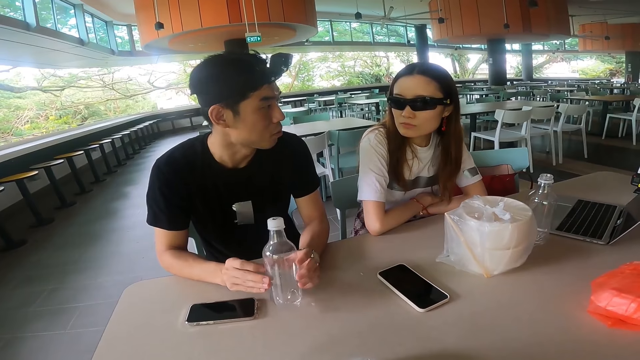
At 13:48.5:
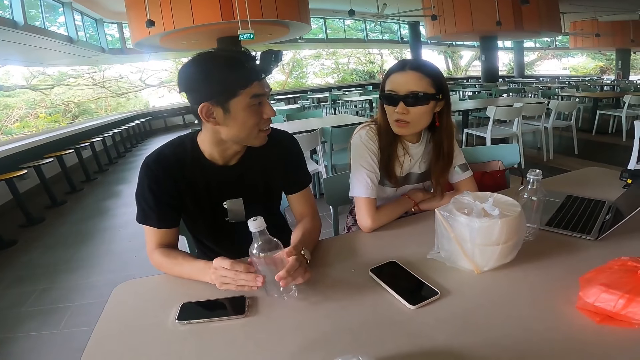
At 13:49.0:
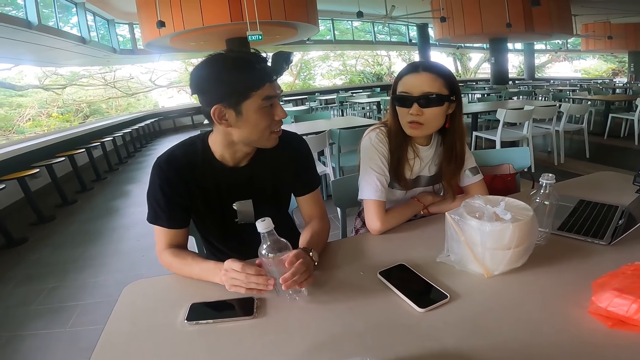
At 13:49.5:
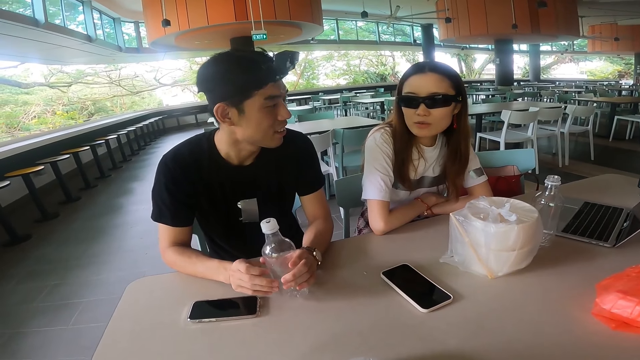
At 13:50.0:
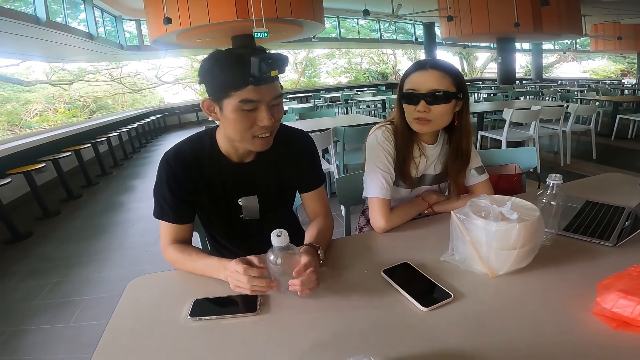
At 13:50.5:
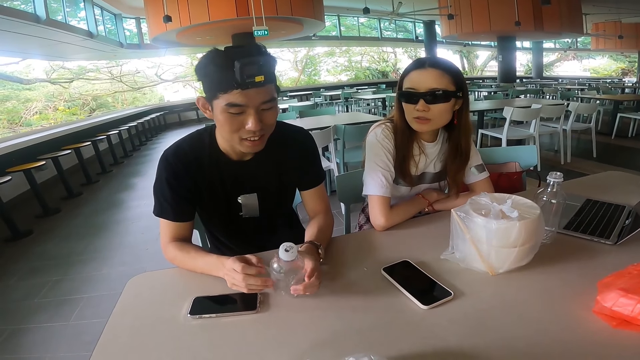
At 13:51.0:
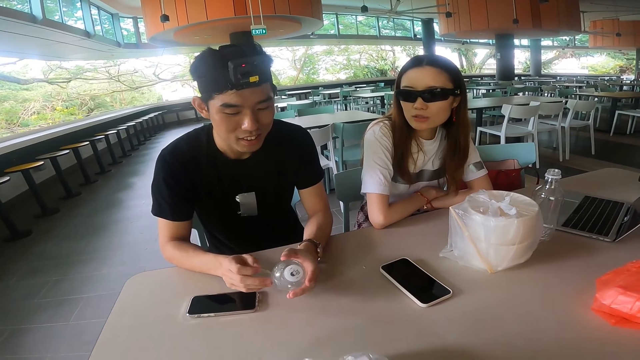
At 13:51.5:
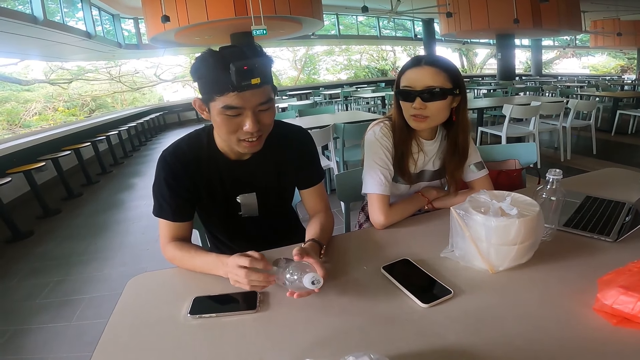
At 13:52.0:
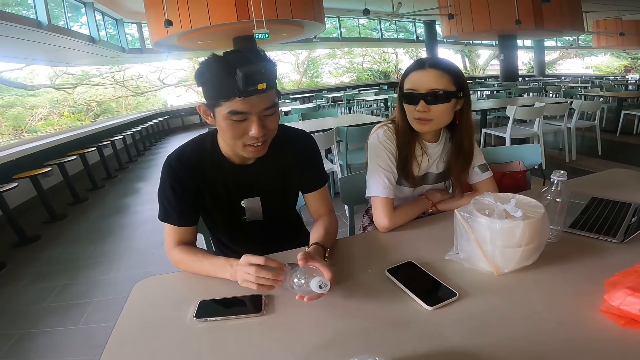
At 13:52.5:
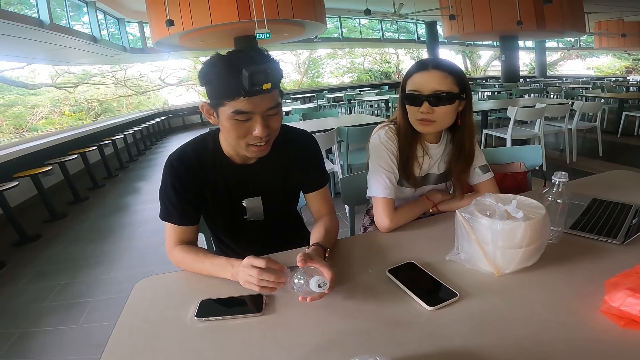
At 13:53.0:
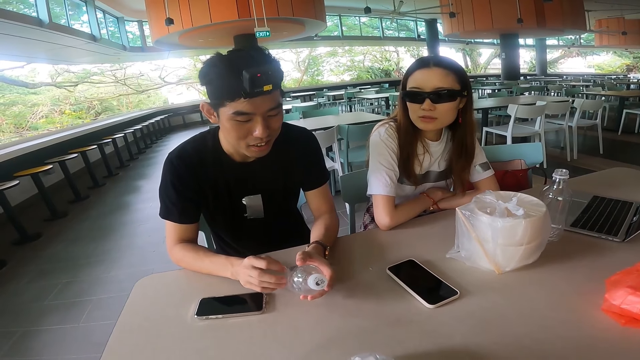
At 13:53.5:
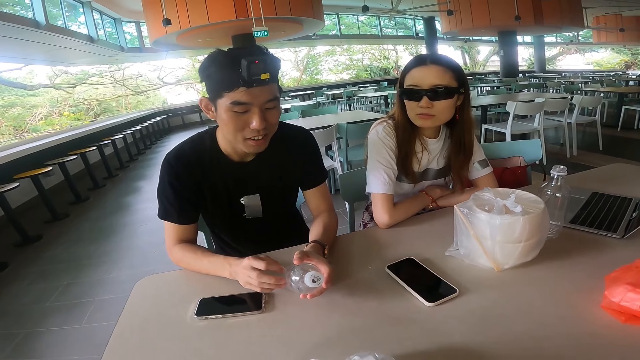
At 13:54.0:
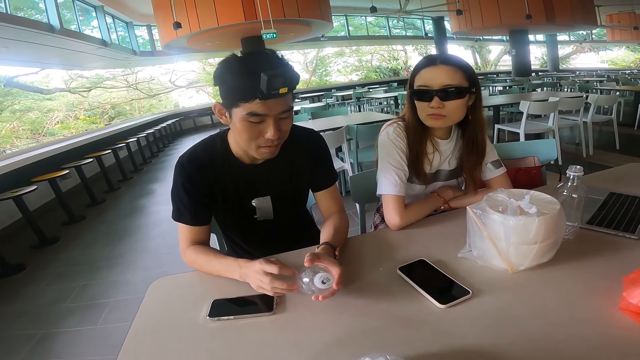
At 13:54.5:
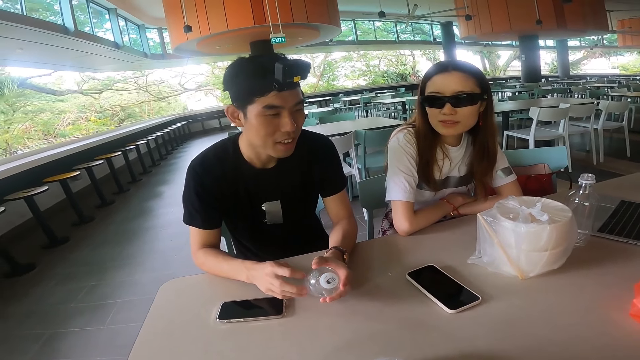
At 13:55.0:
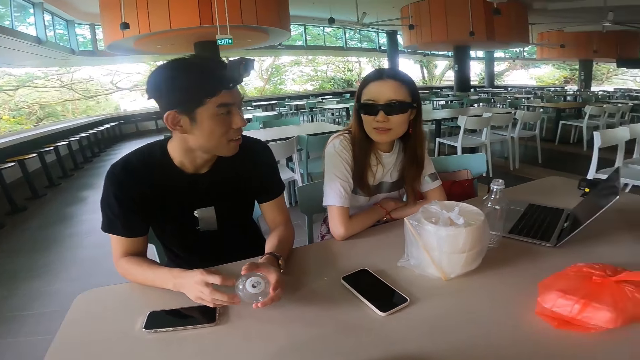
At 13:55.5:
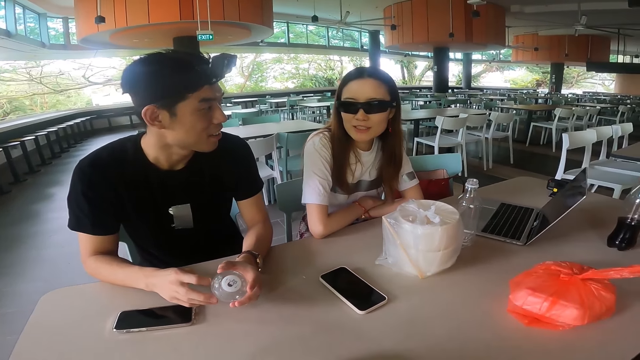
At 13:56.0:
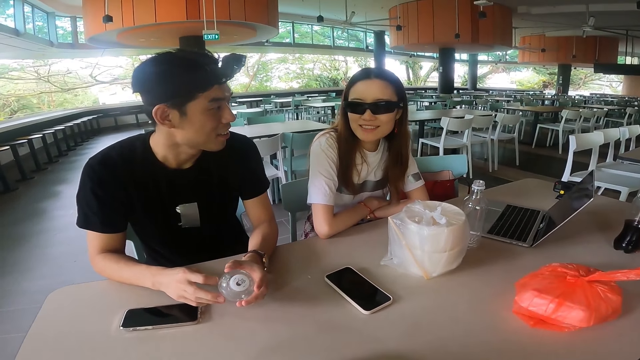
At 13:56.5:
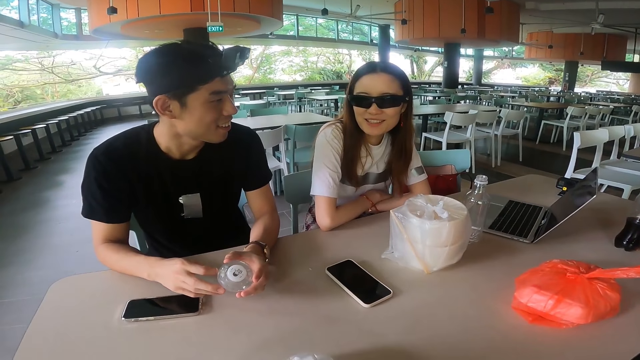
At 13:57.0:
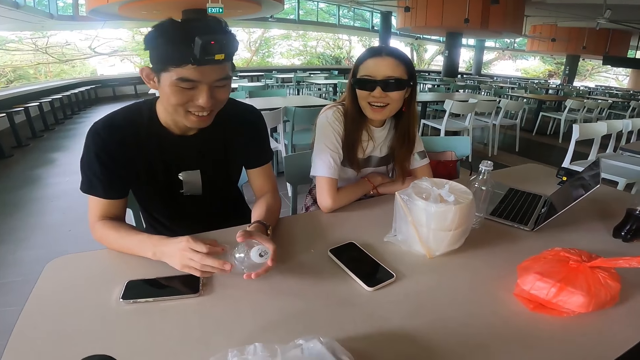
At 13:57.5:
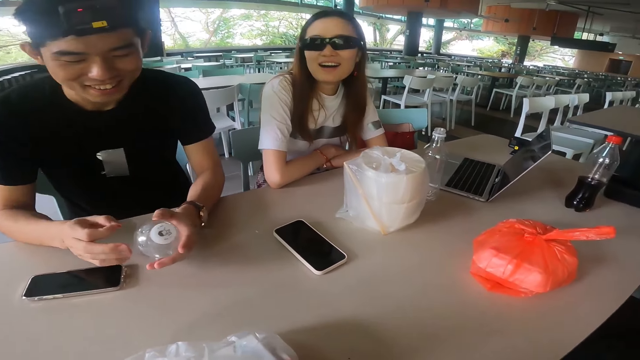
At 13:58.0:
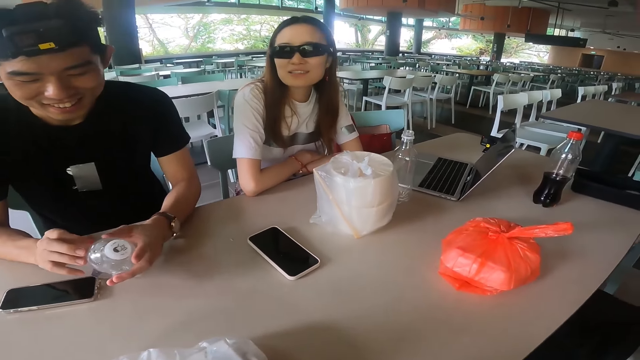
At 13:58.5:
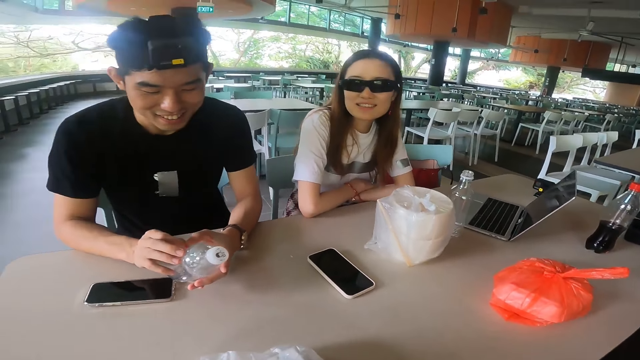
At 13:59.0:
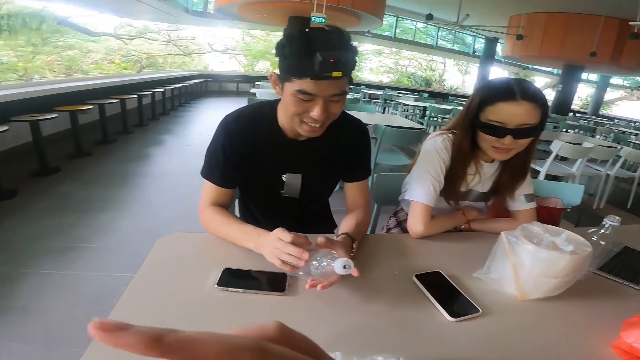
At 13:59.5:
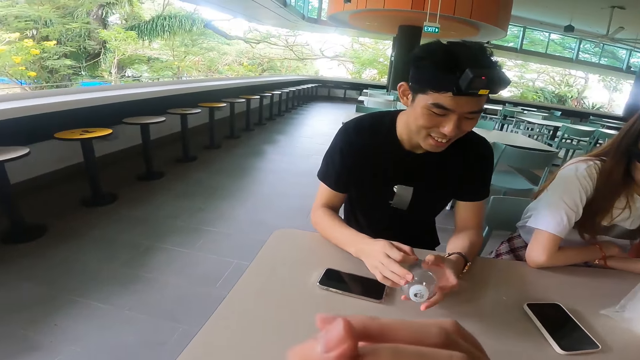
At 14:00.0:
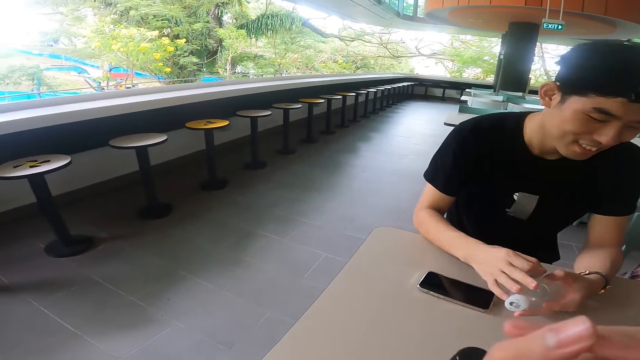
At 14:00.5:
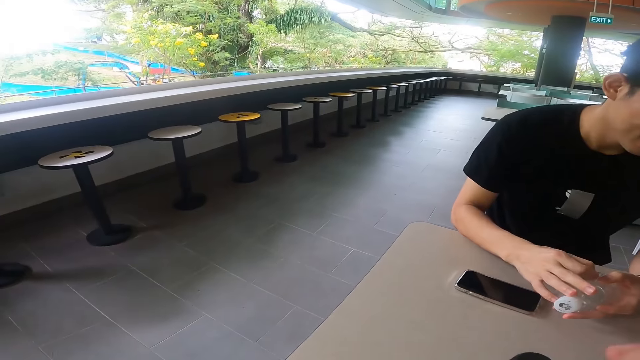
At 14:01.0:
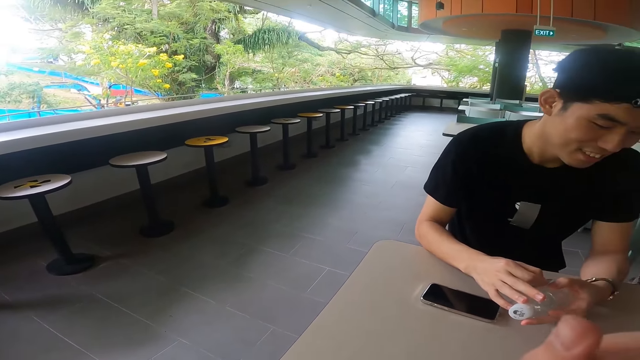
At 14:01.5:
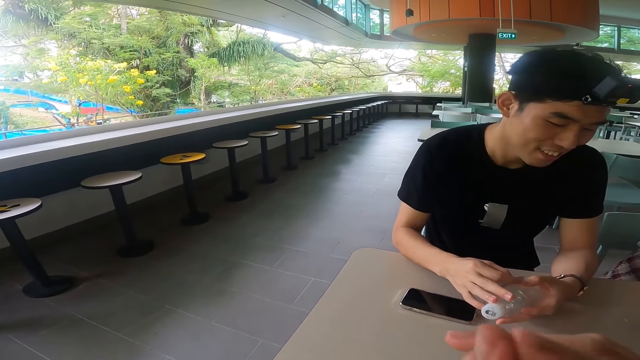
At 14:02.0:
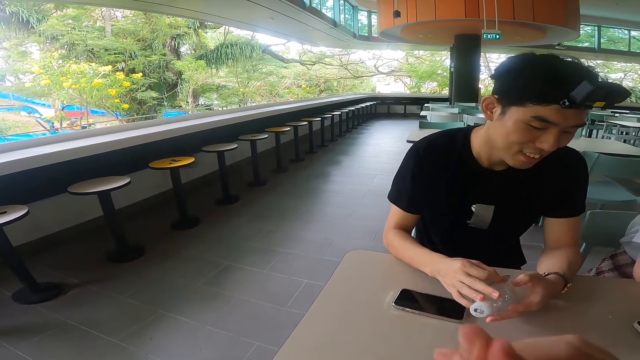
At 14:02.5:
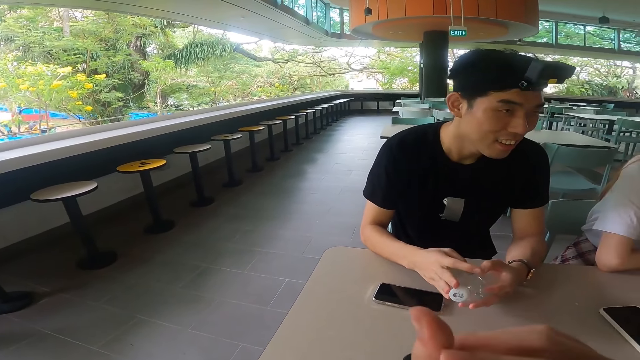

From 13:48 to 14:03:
A person talks with a bottle in his hand. Another person talks. The first person removes a sticker from the bottle.

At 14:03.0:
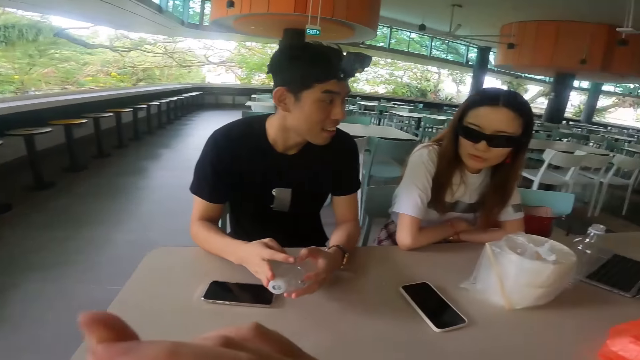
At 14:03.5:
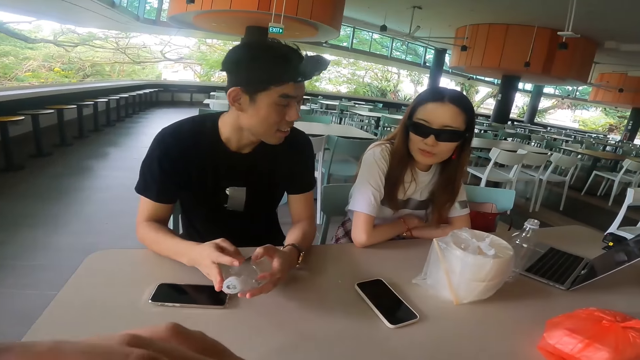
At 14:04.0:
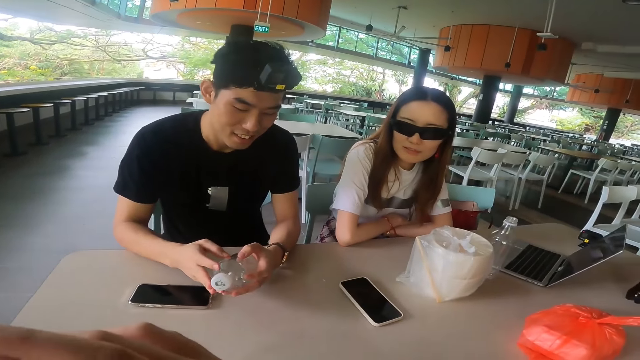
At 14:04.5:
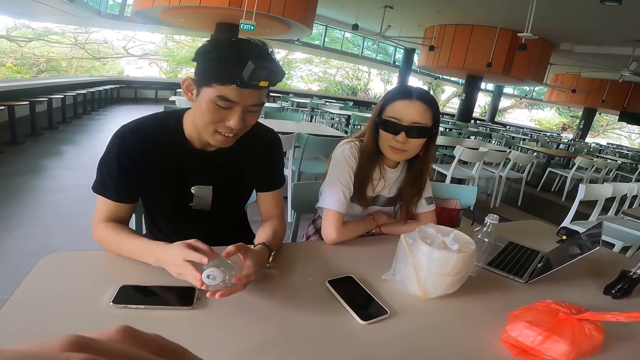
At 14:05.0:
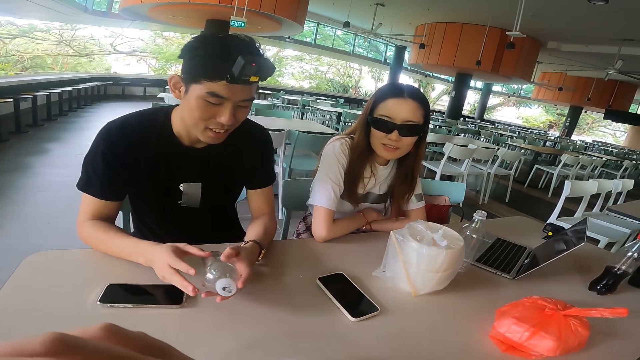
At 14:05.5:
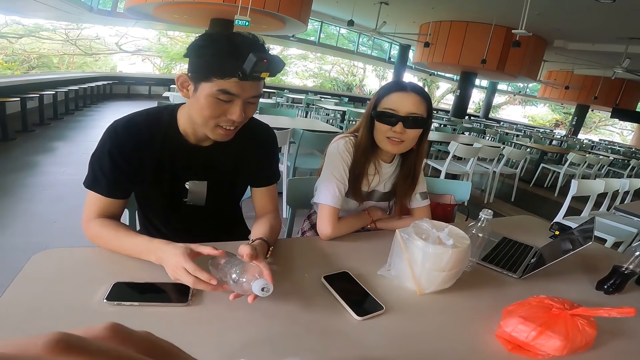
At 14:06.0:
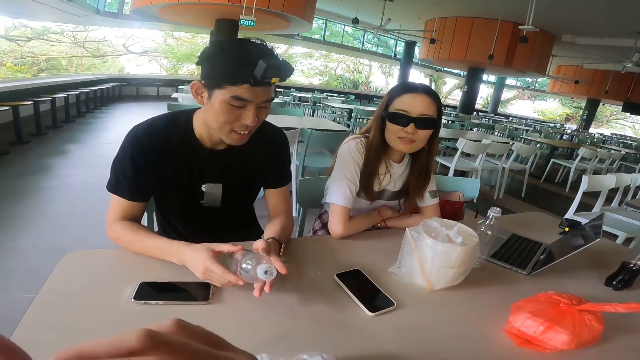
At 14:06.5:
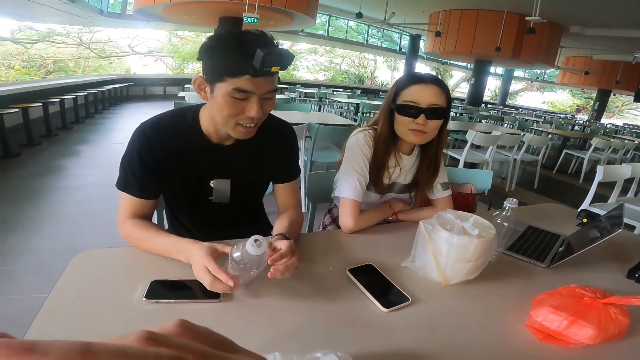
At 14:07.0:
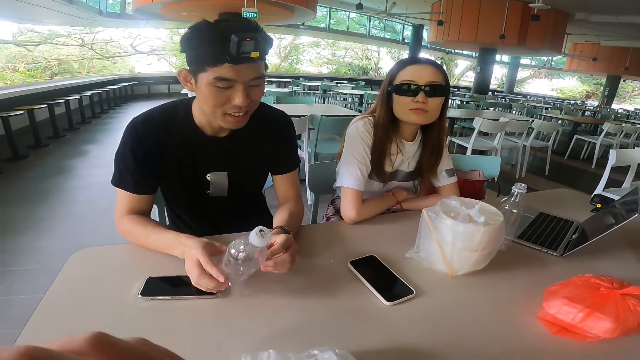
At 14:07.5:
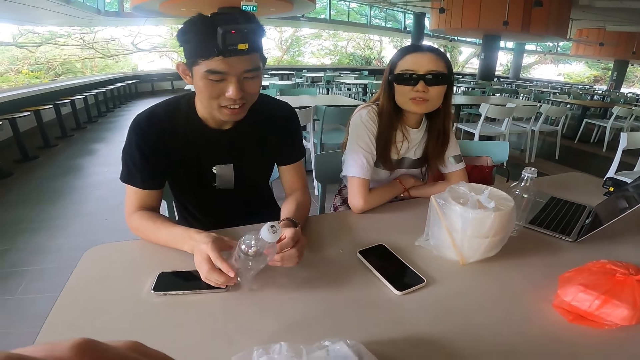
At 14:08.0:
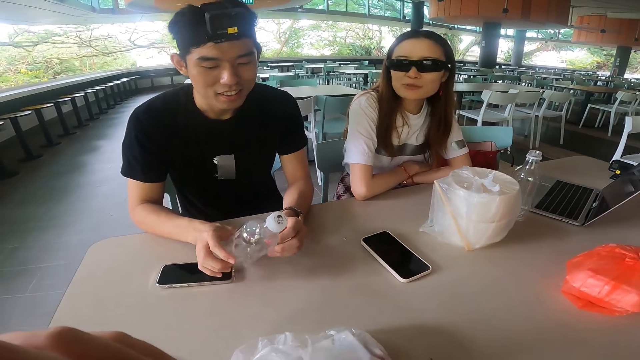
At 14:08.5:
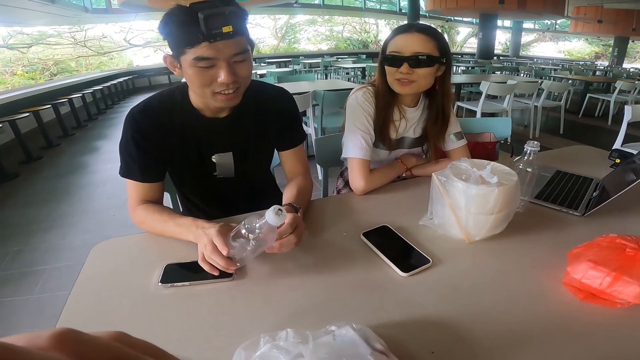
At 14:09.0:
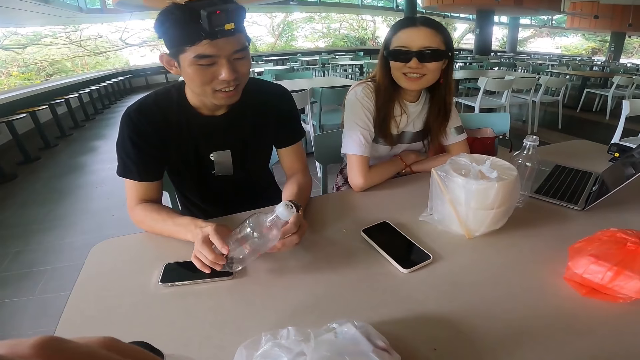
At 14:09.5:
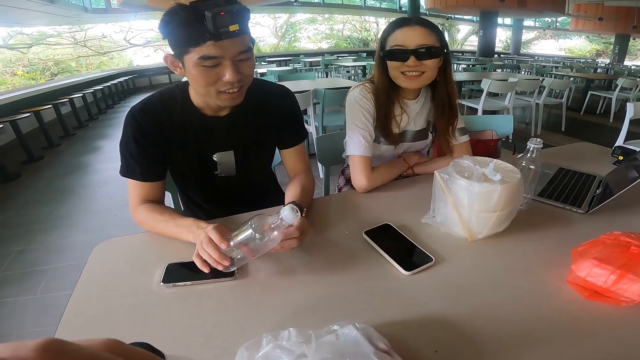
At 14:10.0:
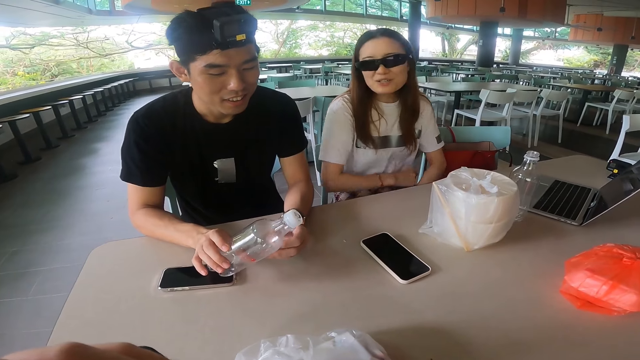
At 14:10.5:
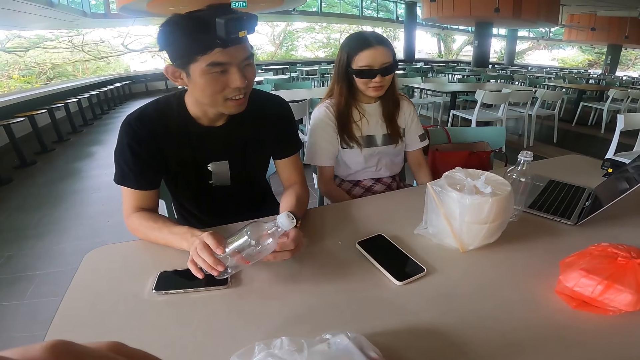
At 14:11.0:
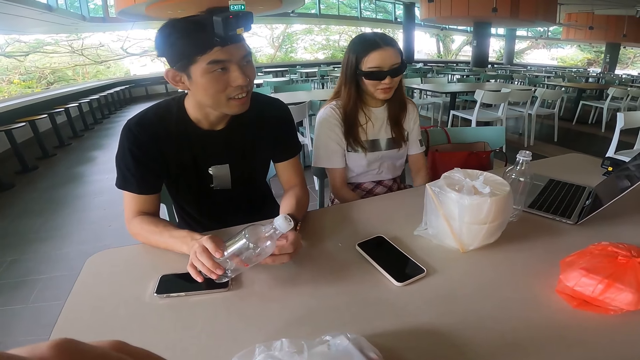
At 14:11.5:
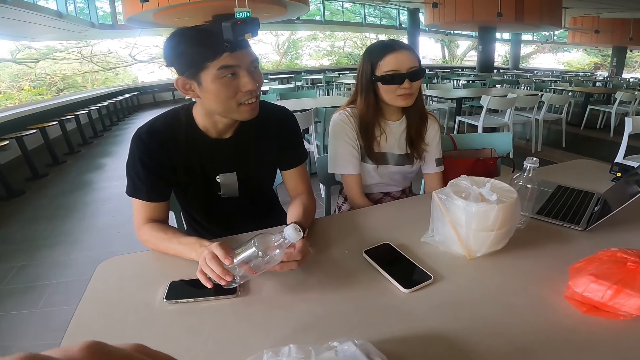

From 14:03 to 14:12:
A woman adjusts hands. The woman removes a hand from the table.
